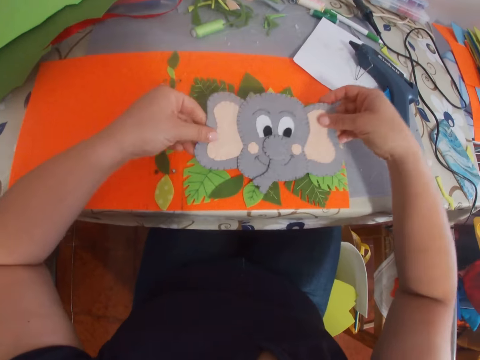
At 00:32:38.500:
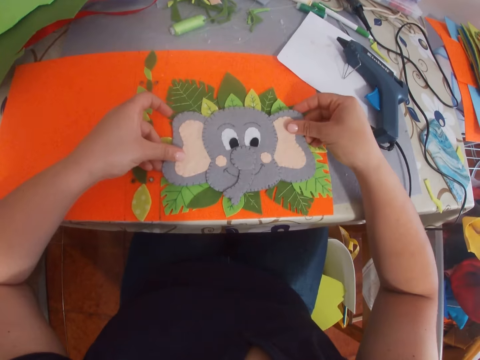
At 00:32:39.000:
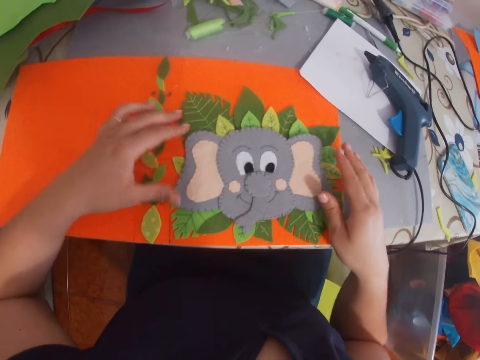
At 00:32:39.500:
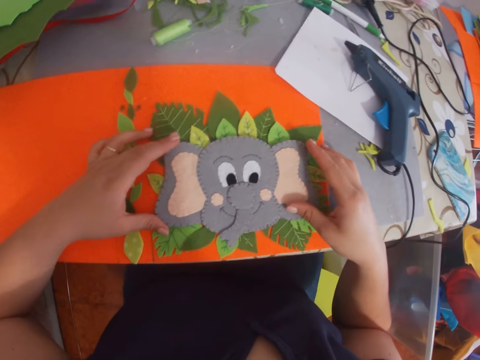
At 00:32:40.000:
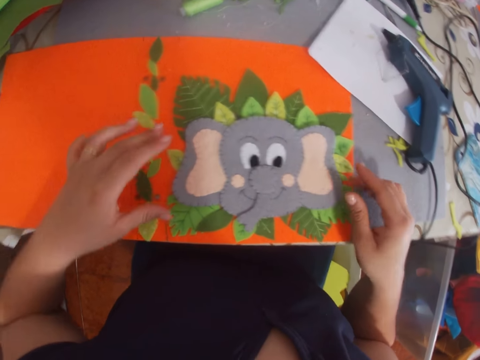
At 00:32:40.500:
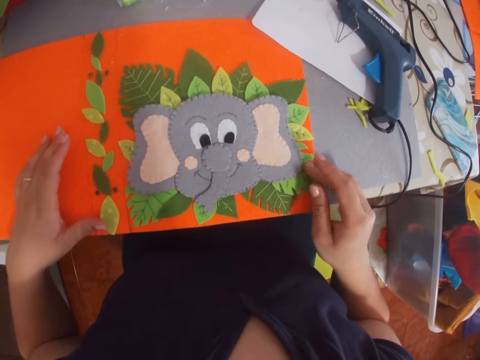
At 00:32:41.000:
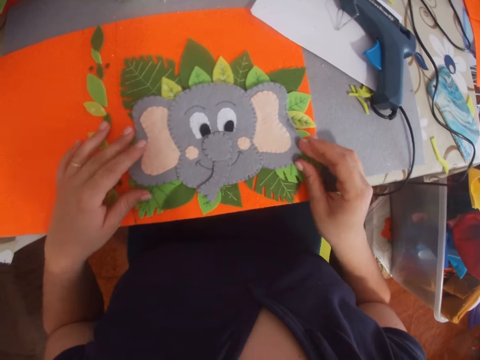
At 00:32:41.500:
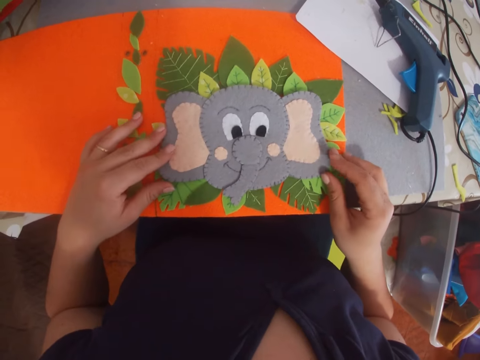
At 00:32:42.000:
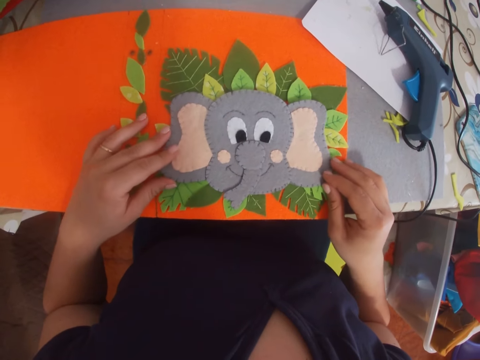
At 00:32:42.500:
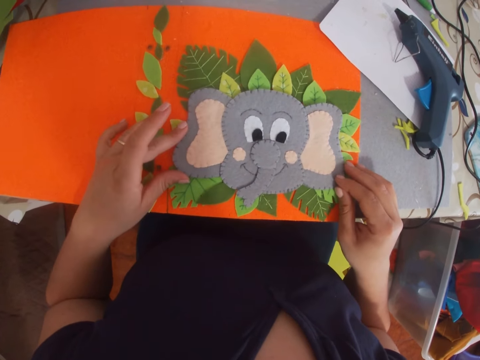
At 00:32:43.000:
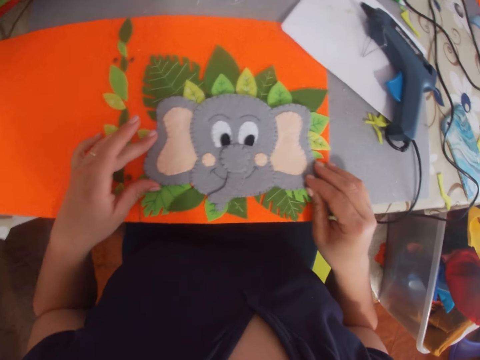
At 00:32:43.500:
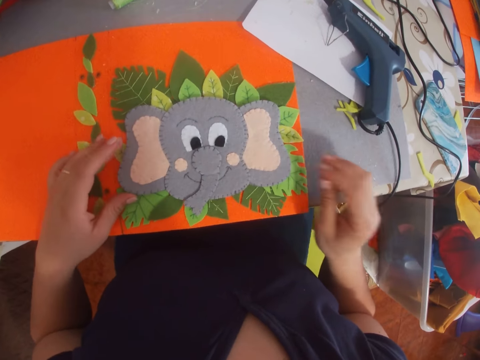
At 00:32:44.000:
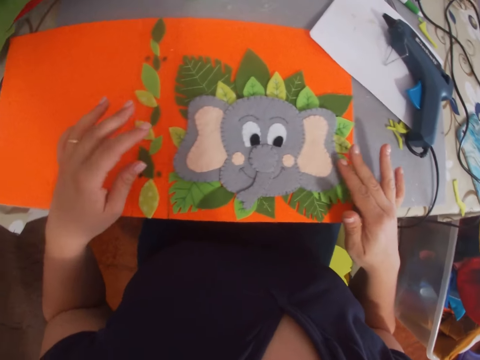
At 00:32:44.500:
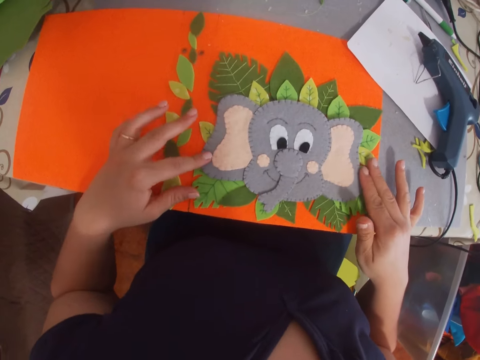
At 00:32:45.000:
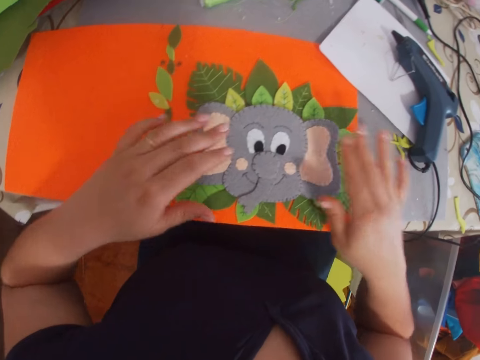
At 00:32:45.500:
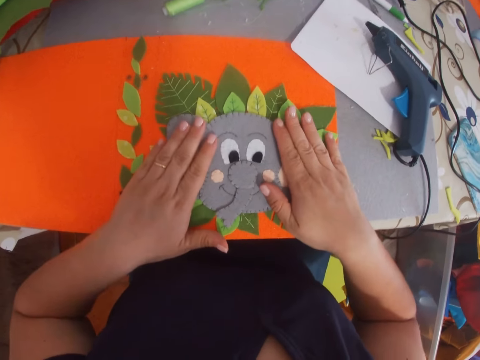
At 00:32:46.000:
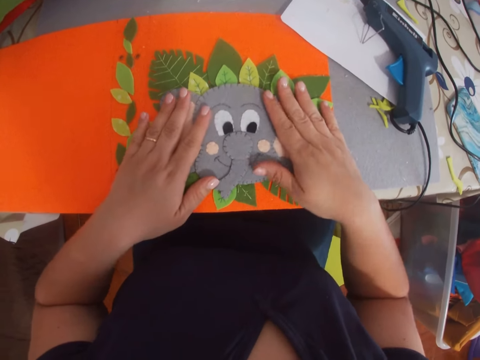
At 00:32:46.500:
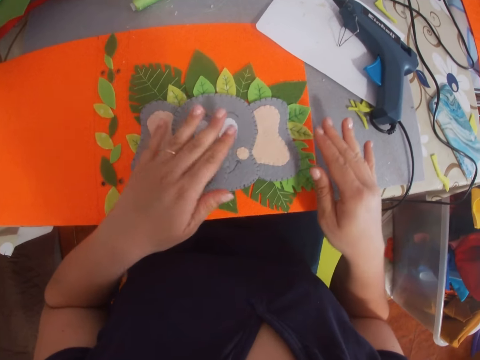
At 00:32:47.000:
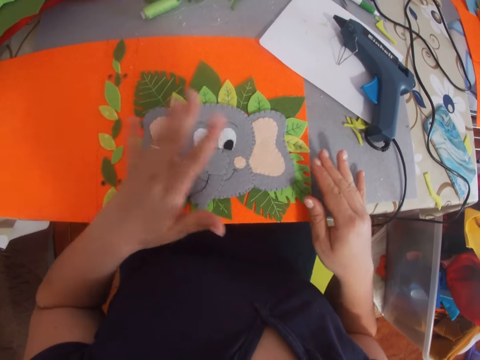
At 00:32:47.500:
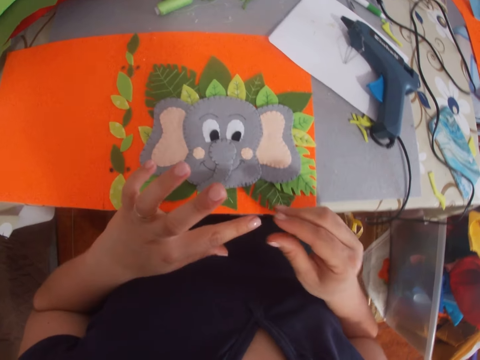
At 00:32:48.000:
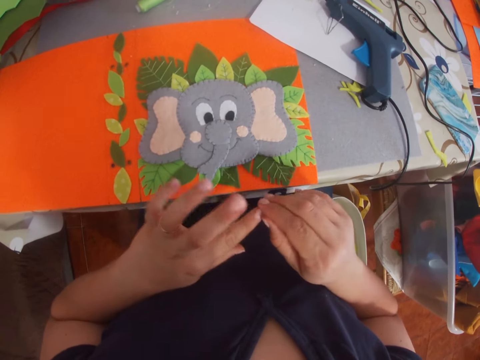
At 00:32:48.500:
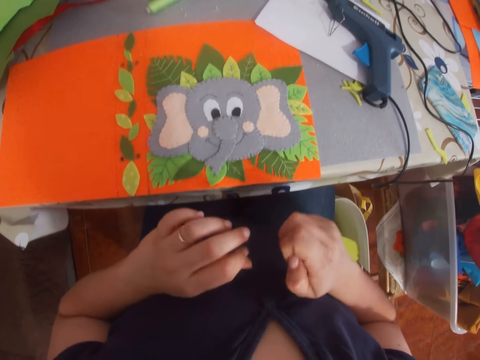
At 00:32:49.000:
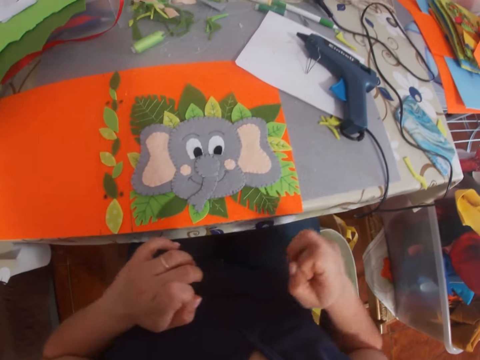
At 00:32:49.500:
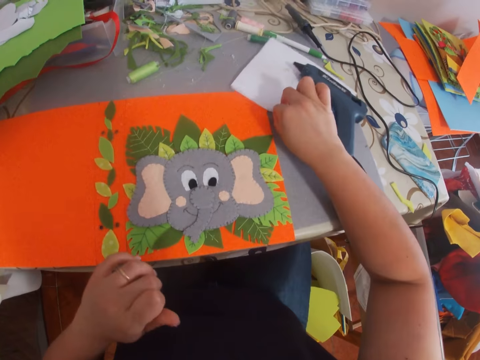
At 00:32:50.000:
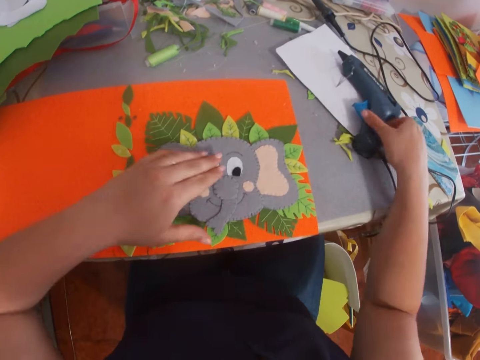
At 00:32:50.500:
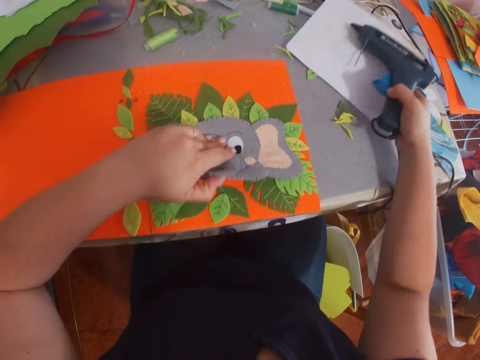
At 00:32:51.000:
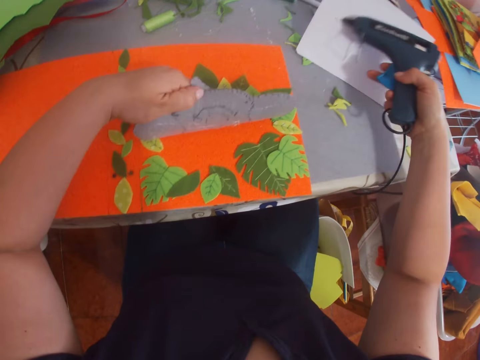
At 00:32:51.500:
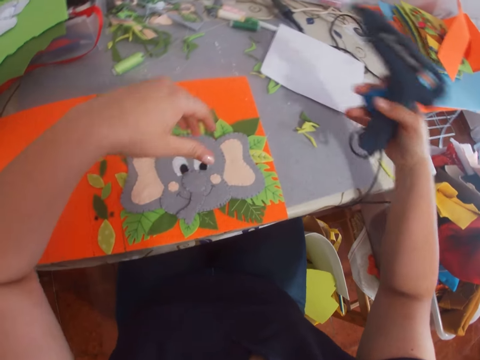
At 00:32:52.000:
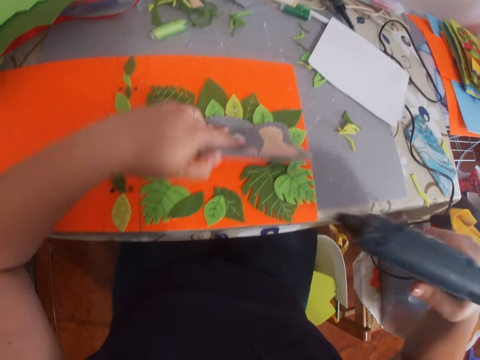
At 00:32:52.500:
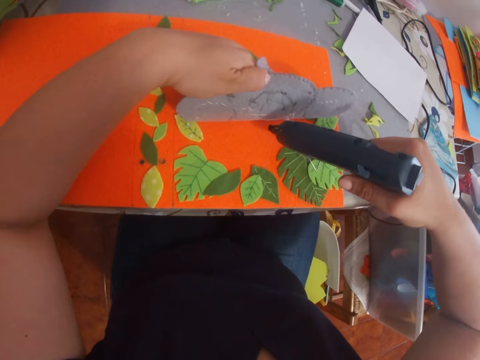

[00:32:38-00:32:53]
The camera wearer picks up a craft material. They place the decorated paper on the leaves. They move the craft material with hands and put hands on the craft material. They remove glue on a hand. They move a paper on a table. They pick up a glue gun and the paper from the table. They move the craft material. They put down the paper.

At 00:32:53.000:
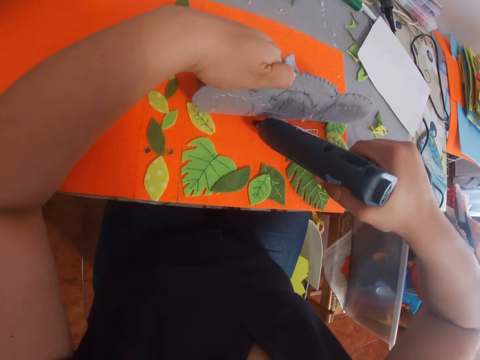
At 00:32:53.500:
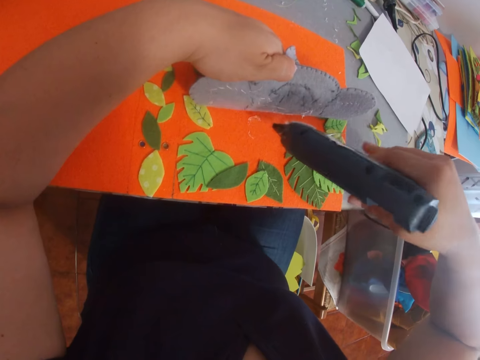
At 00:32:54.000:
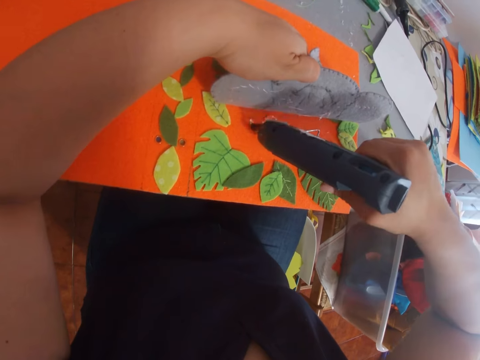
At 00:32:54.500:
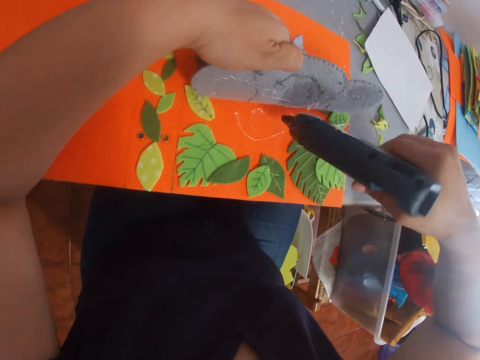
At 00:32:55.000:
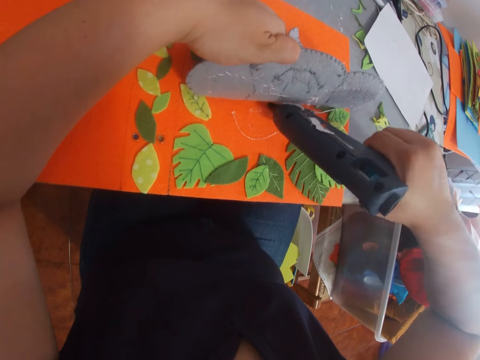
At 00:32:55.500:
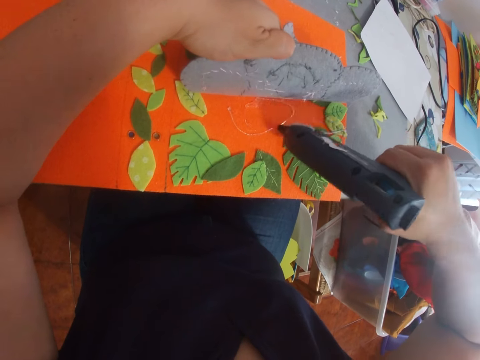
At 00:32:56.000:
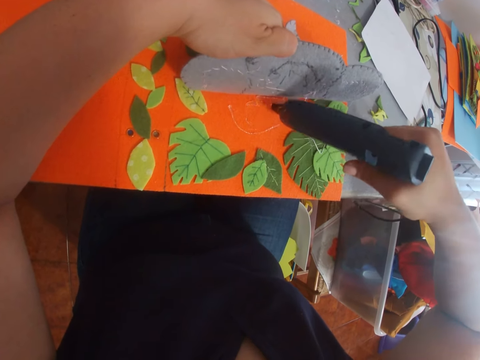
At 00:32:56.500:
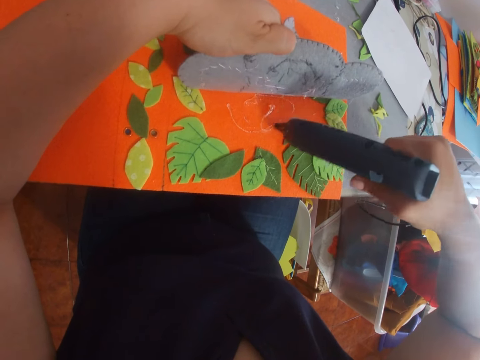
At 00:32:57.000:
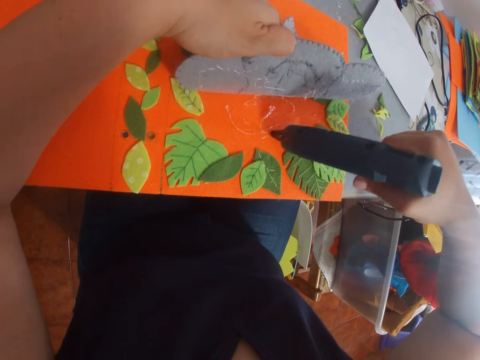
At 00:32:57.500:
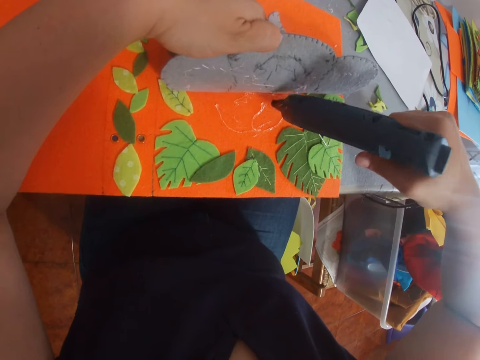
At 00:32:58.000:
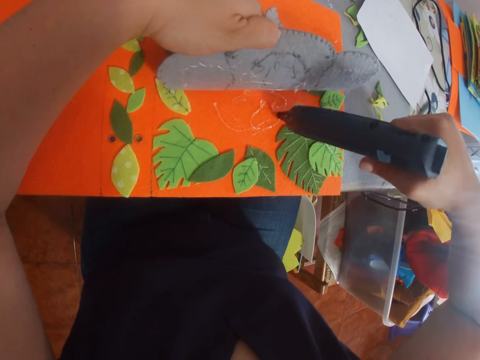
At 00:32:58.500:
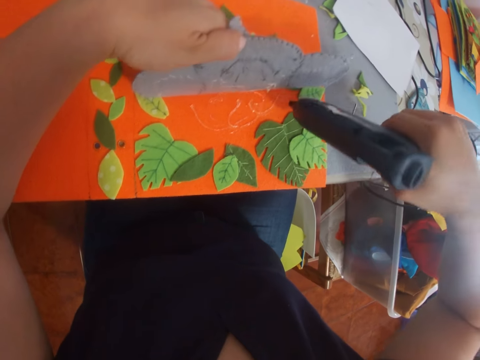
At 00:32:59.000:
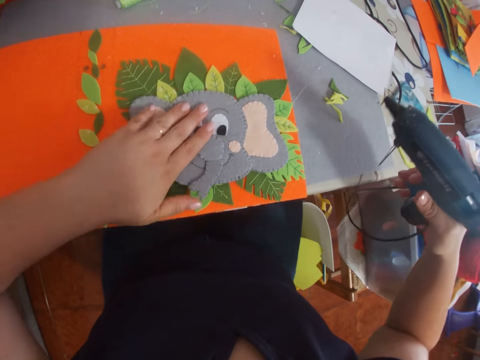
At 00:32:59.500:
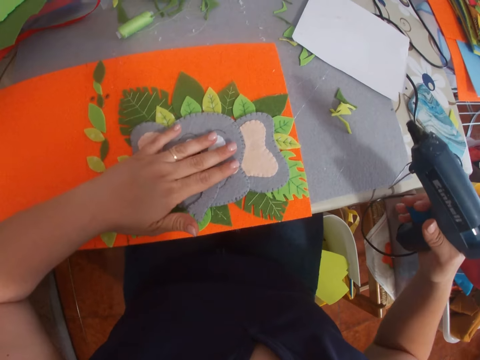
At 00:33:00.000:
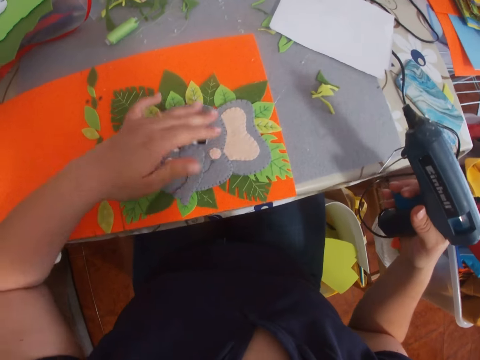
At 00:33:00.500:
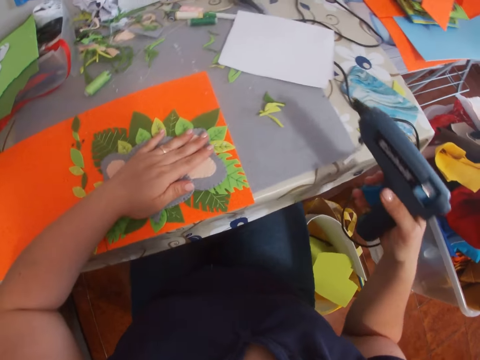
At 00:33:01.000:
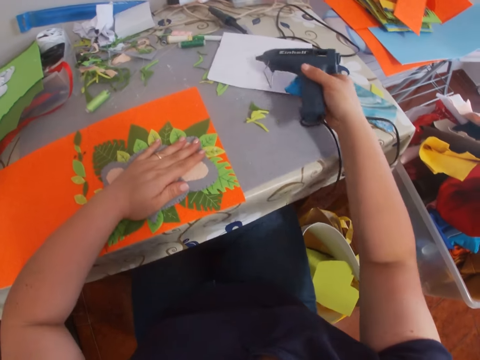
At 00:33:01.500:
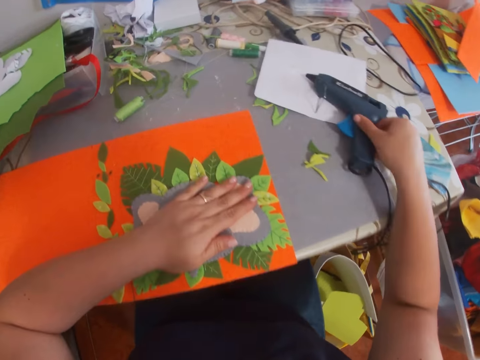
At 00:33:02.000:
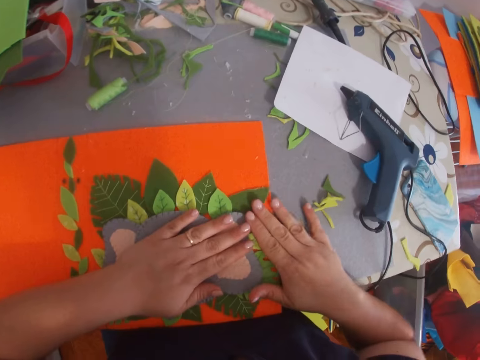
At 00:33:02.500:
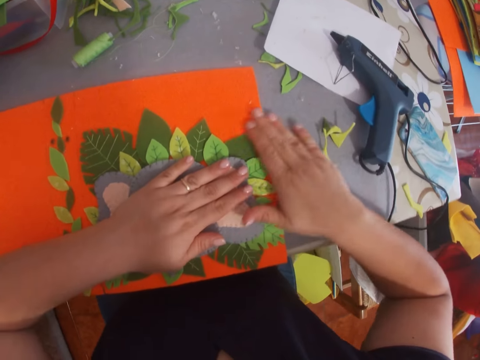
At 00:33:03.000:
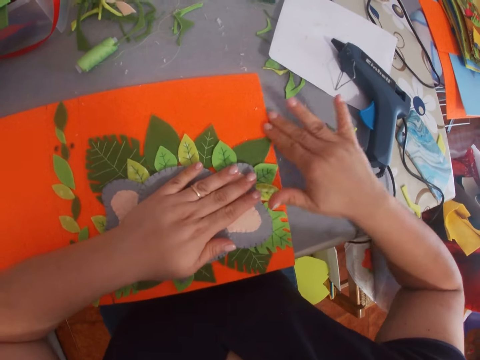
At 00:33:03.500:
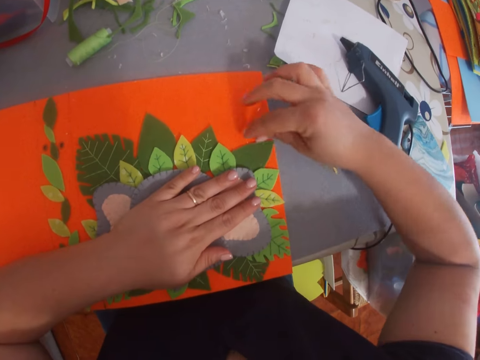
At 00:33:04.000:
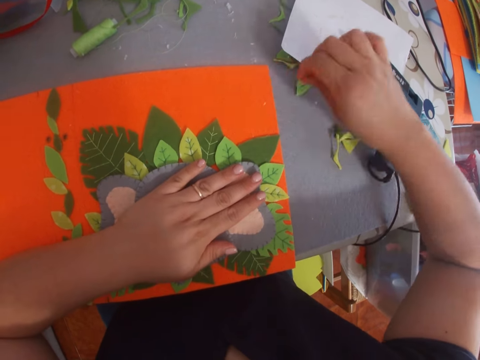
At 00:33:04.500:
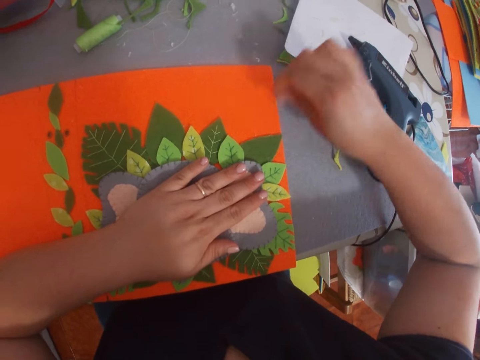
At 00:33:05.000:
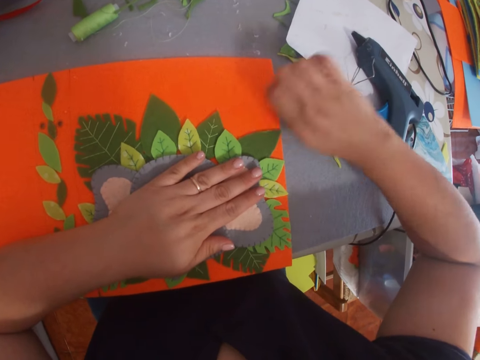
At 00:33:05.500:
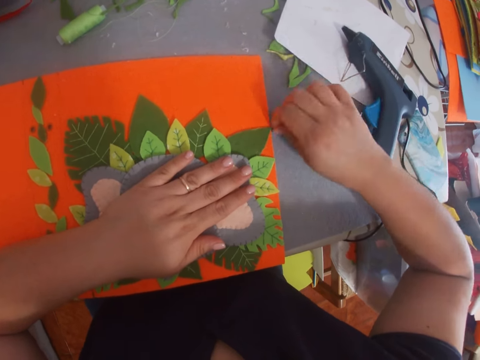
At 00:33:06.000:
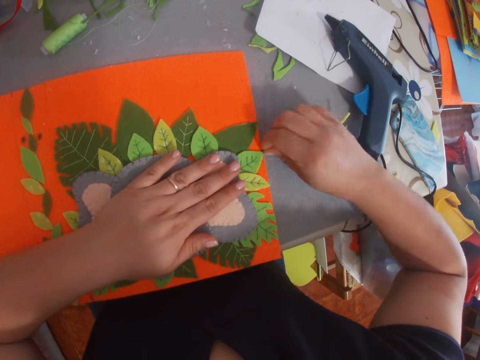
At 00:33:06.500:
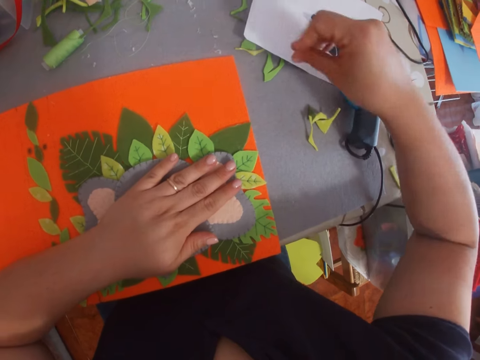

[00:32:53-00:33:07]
The camera wearer applies the glue on the piece of paper or file folder. They stick a craft material or decorated paper on a manila paper. They place the glue gun on the table. They move a hand on craft materials. They remove the dry glue from the piece of paper.
